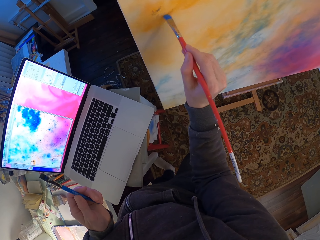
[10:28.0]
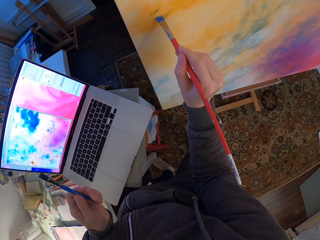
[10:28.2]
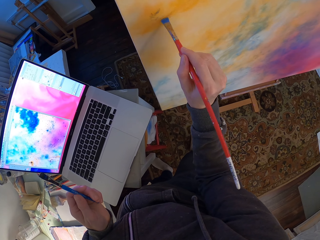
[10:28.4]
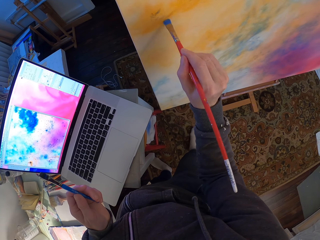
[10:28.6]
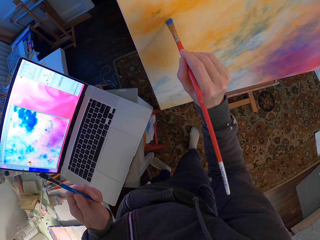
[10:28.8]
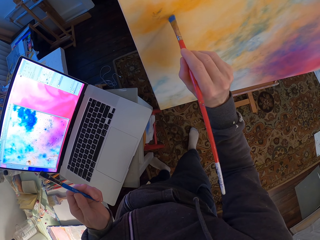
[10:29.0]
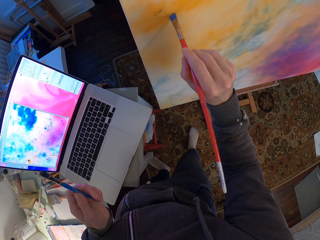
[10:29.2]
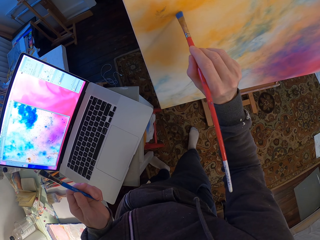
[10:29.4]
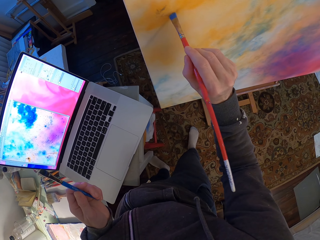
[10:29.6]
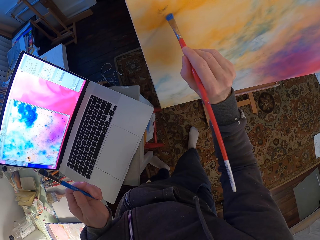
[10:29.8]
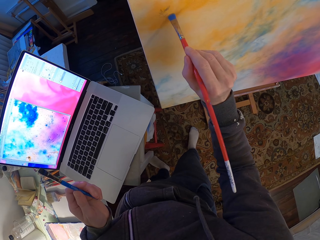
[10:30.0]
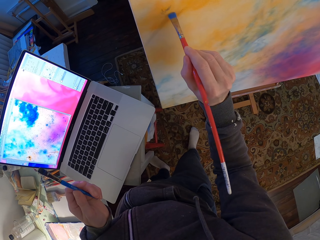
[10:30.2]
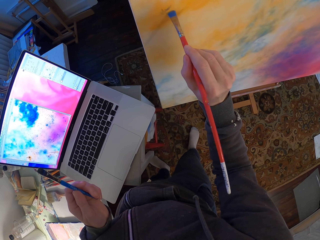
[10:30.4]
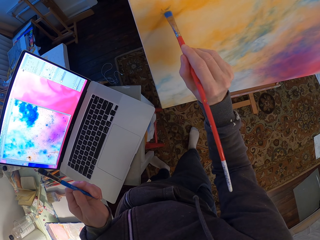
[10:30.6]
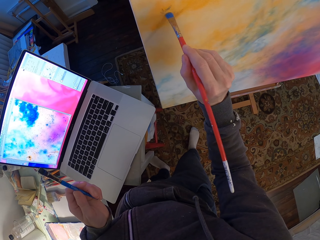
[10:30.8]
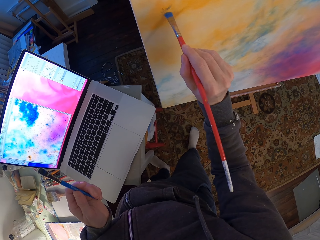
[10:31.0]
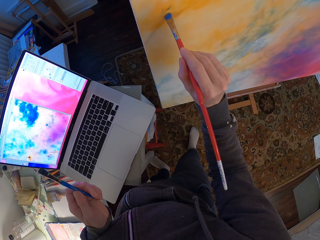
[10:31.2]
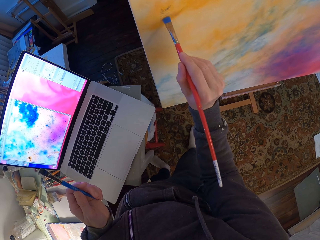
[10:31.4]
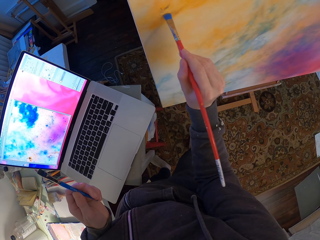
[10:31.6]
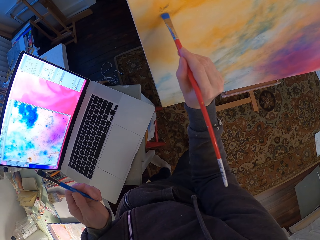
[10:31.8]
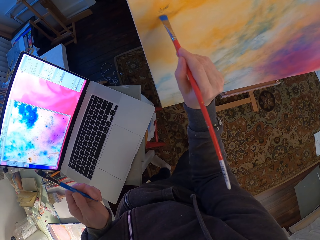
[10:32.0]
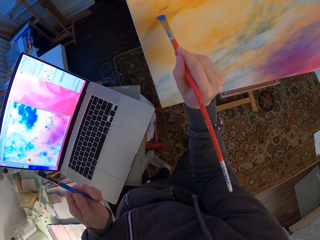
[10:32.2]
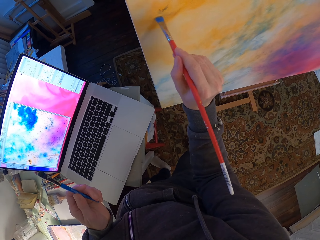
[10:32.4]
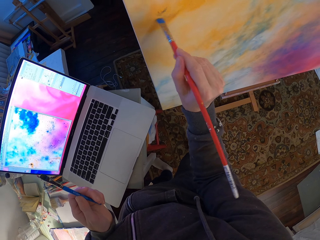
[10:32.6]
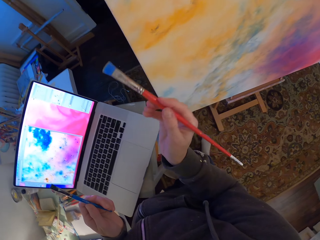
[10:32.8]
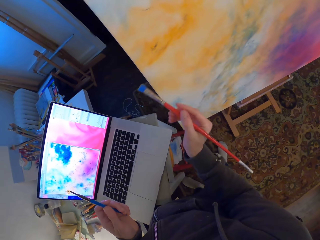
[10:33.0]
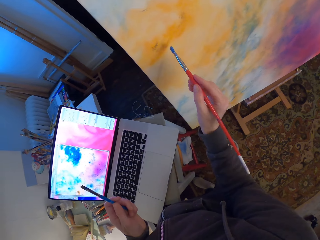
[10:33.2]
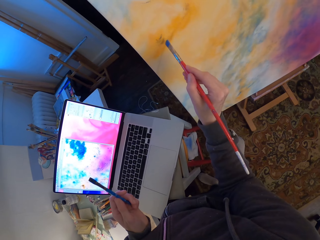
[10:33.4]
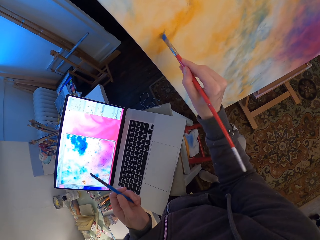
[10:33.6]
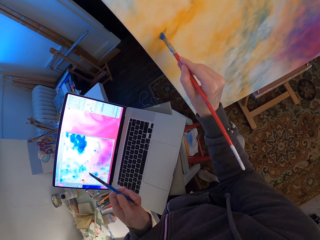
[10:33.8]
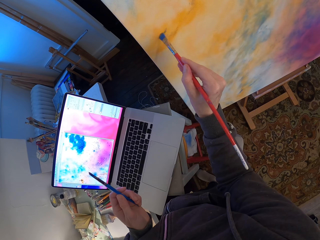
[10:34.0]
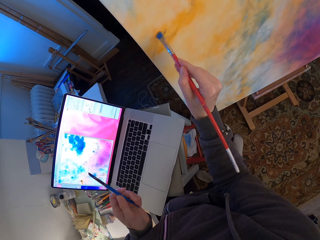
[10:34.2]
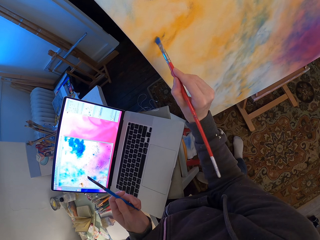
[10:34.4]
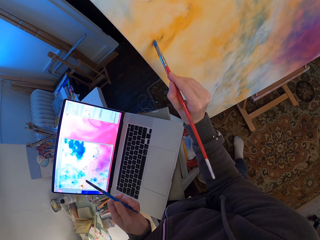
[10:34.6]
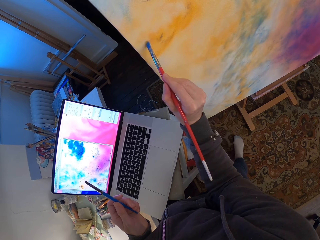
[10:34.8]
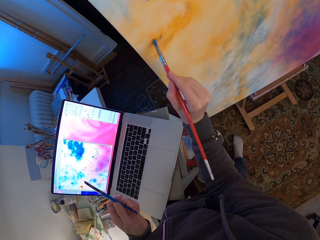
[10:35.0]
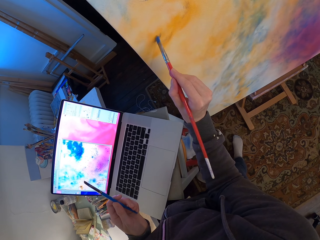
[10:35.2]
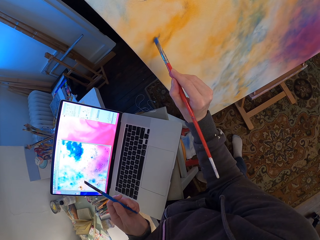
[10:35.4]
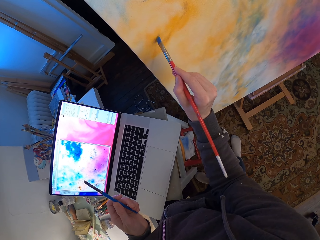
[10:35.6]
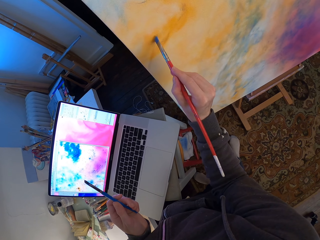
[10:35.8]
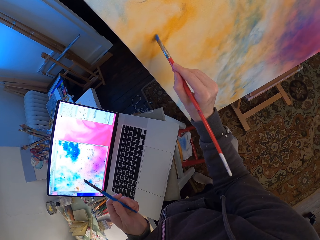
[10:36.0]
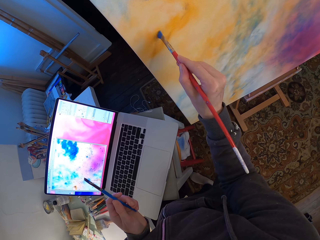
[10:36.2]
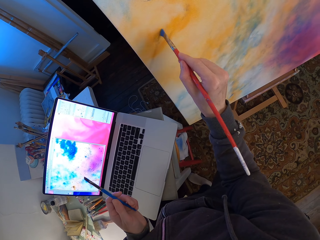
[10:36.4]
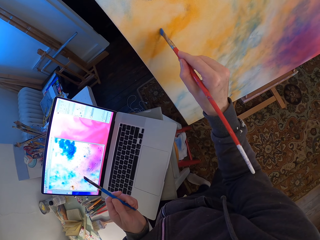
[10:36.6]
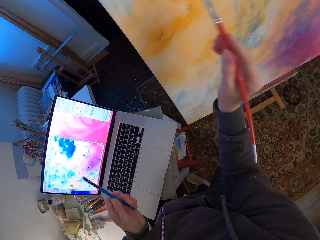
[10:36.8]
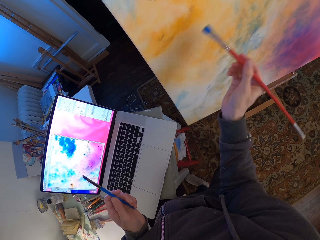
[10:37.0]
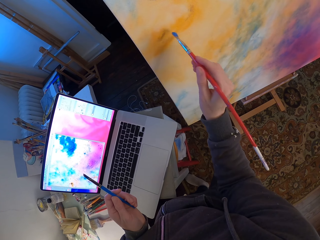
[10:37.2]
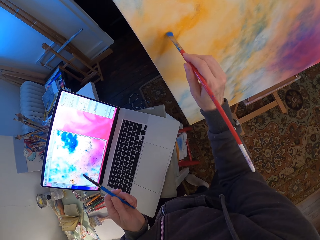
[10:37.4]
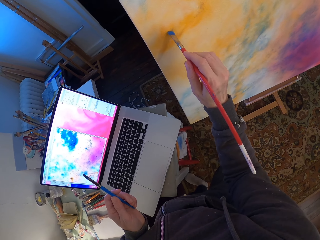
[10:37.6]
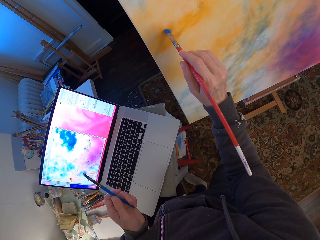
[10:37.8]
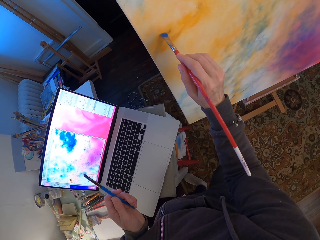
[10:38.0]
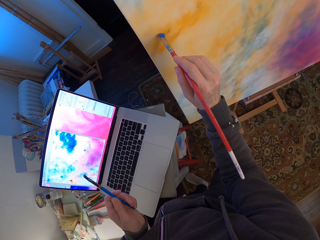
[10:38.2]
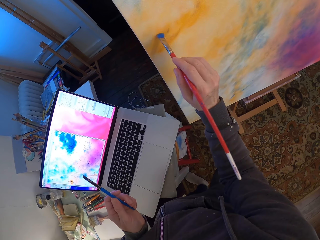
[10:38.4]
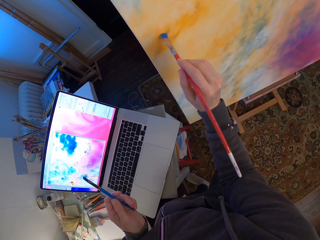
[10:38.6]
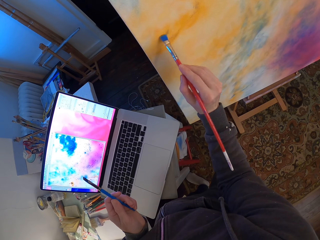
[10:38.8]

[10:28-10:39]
The camera wearer adjusts a paint brush on a canvas. They paint the canvas with the paint brush.

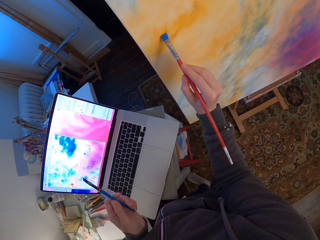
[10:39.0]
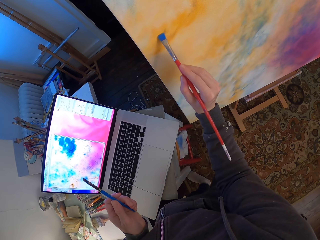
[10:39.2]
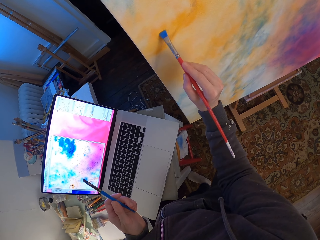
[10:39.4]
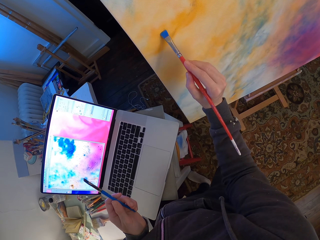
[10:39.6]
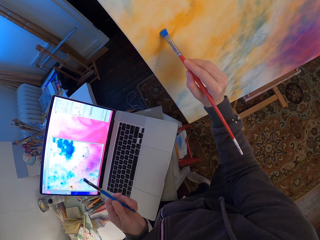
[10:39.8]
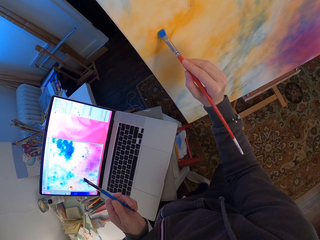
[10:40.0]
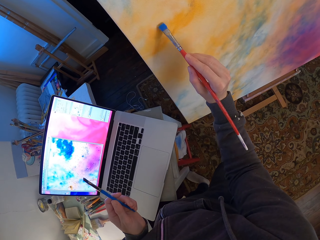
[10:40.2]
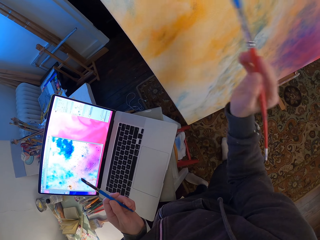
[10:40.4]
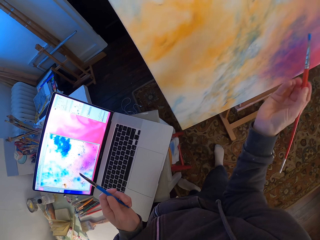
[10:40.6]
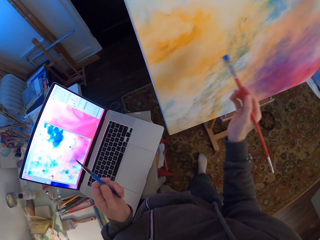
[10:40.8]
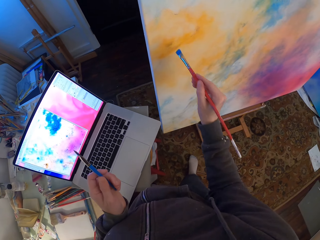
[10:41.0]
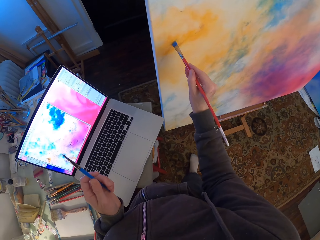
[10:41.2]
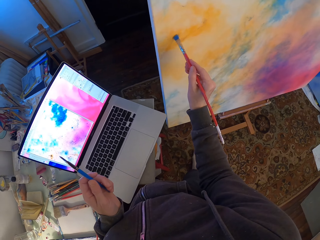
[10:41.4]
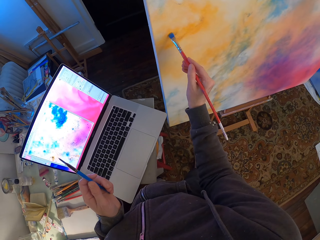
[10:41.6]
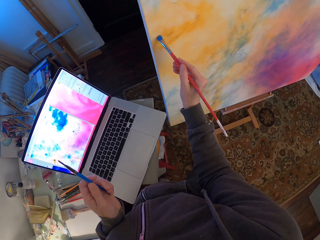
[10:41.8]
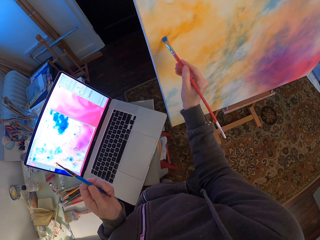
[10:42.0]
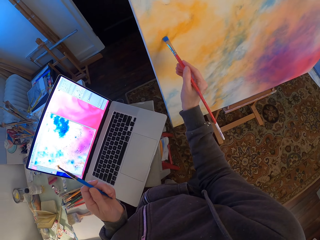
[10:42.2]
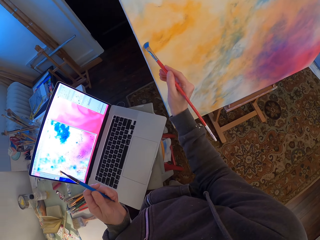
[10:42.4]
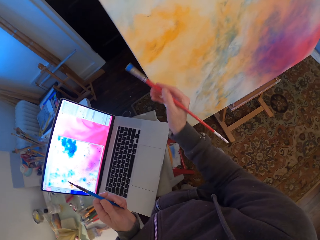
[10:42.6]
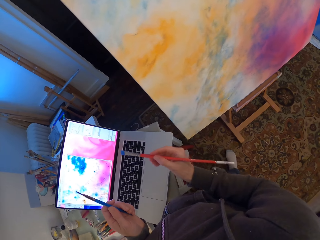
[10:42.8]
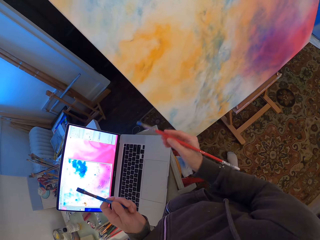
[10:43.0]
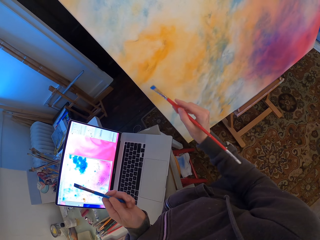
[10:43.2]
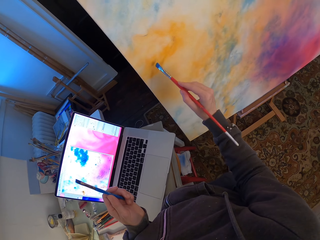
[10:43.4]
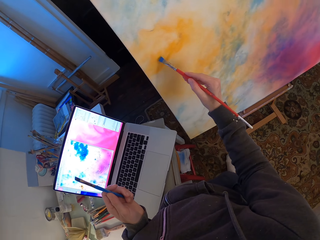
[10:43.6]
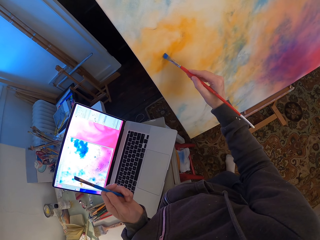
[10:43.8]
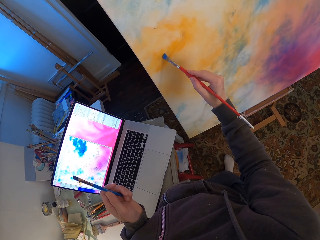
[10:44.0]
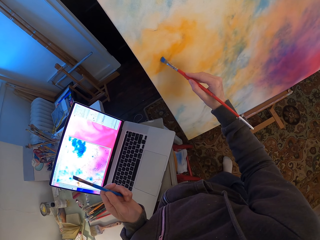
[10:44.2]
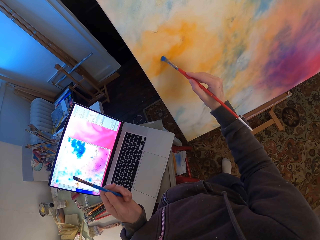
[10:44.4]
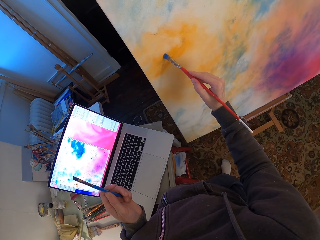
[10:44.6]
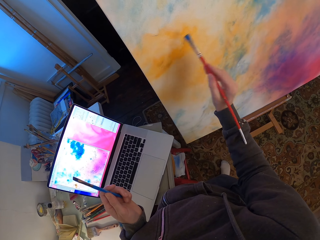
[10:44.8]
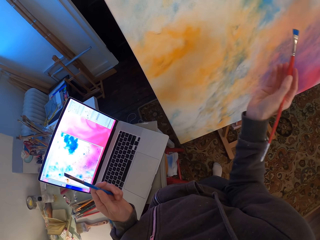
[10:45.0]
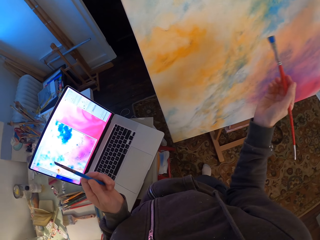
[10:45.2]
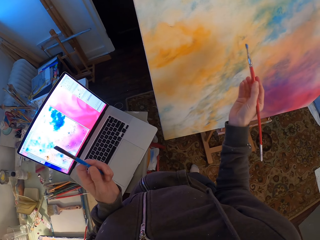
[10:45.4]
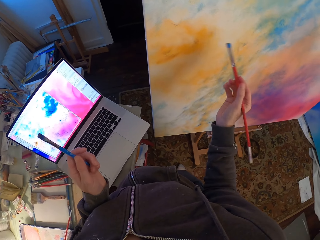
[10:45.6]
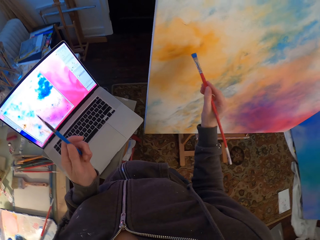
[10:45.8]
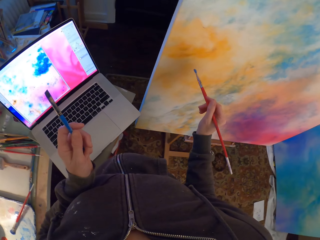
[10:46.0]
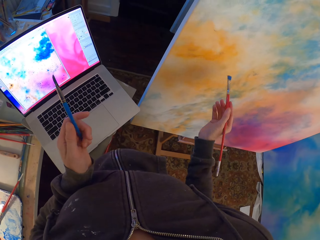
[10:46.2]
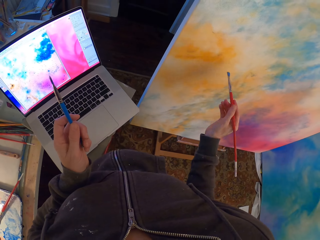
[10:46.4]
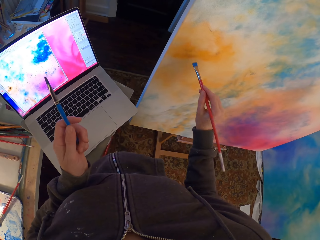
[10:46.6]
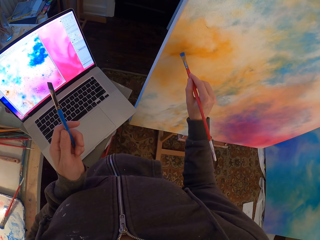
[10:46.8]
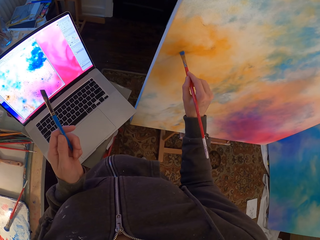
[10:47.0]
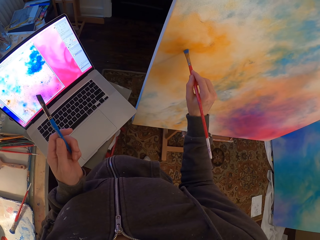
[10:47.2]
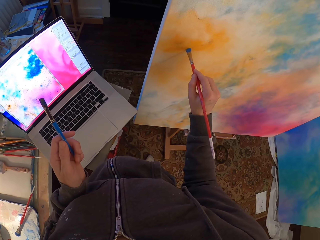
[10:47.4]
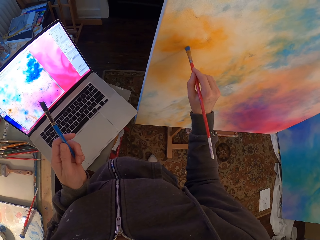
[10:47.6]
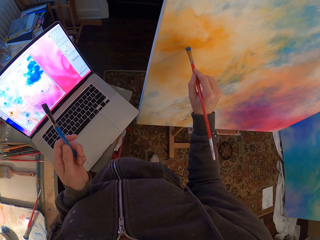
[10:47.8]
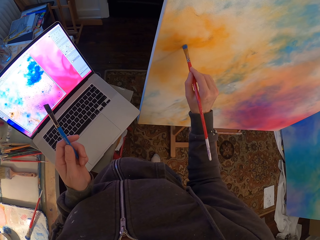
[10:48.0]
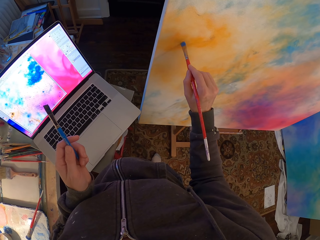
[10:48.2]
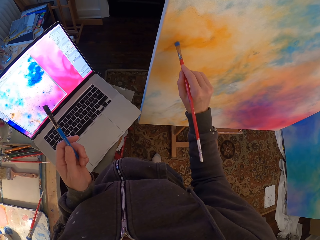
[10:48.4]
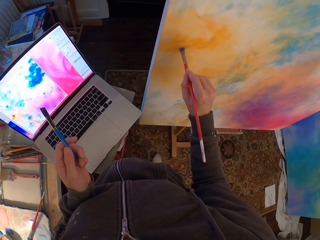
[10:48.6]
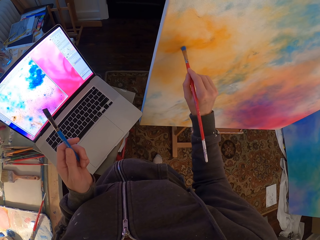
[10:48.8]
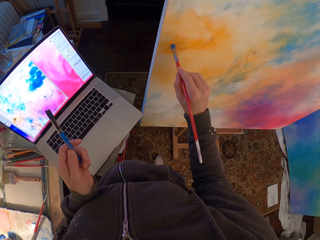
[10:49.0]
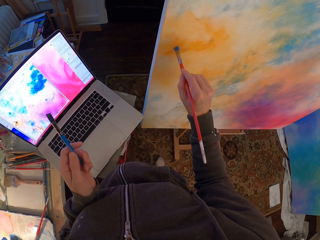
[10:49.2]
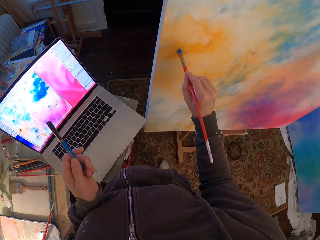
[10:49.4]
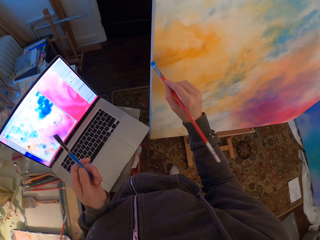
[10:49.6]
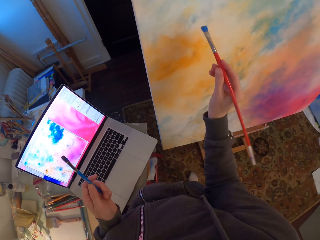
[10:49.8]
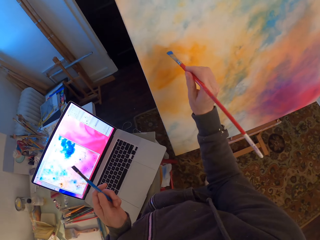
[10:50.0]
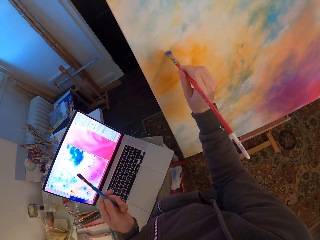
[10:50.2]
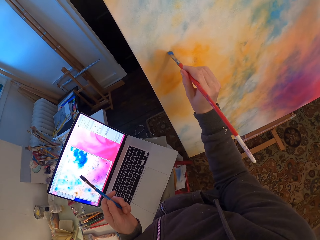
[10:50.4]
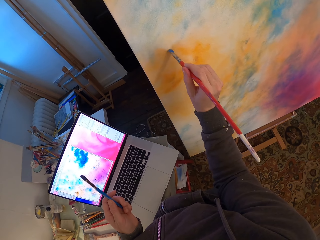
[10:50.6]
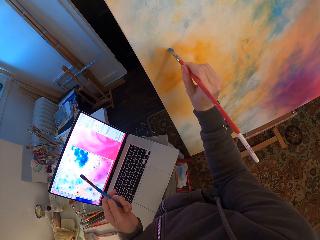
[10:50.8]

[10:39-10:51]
The camera wearer adjusts a paint brush on a canvas. They paint the canvas with the paint brush. They look around a room. They paint the canvas with the paint brush. They look around the room. They paint the canvas with the paint brush.
